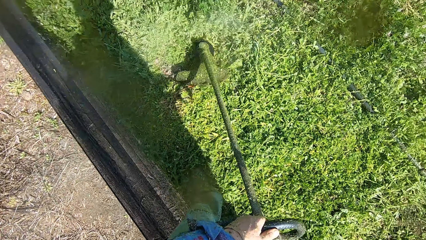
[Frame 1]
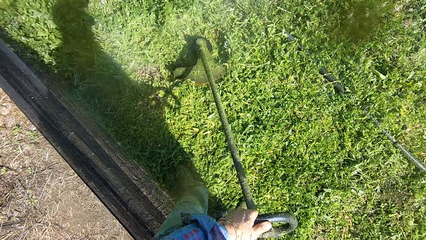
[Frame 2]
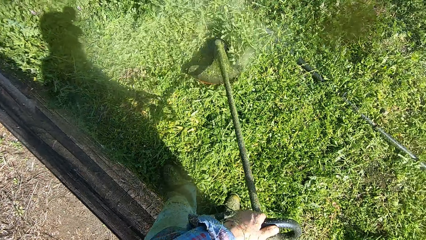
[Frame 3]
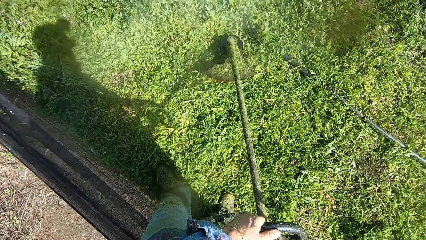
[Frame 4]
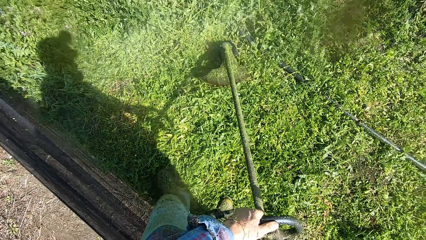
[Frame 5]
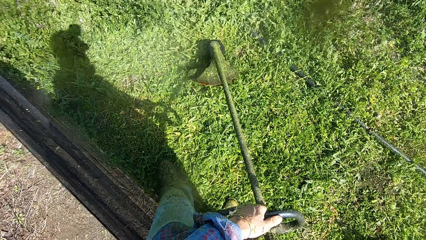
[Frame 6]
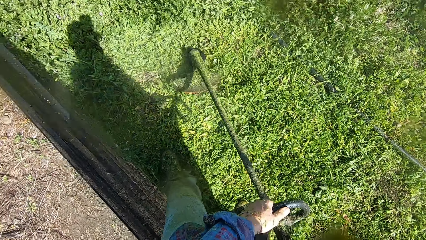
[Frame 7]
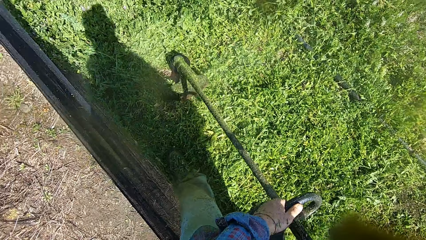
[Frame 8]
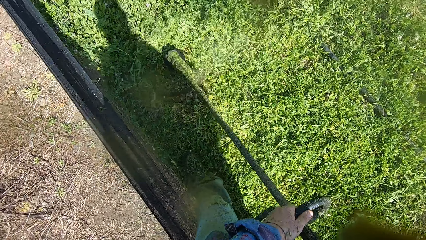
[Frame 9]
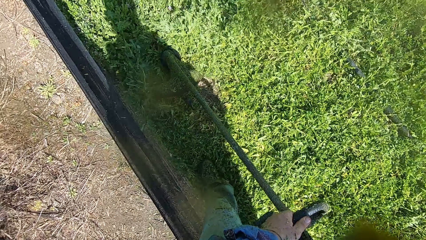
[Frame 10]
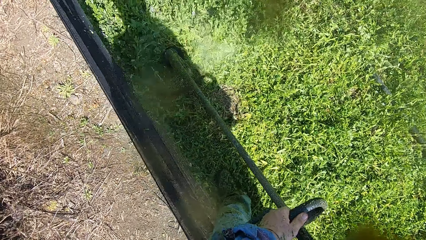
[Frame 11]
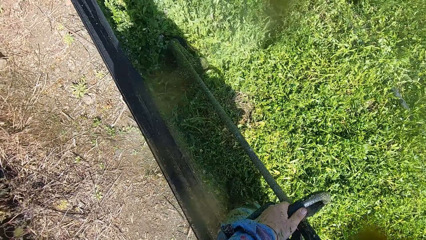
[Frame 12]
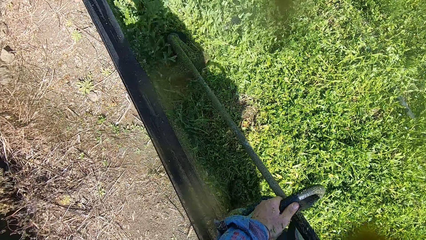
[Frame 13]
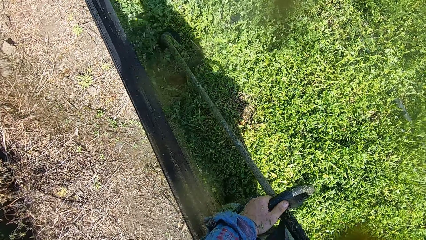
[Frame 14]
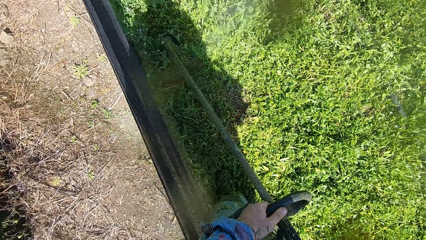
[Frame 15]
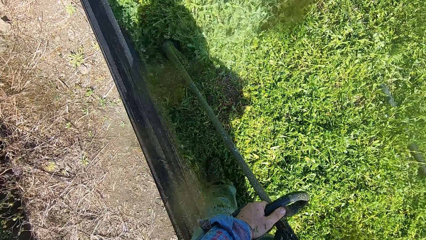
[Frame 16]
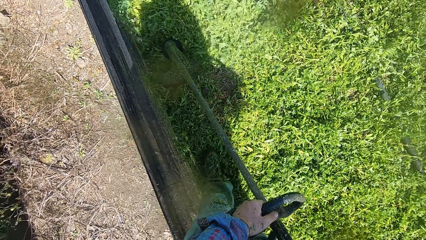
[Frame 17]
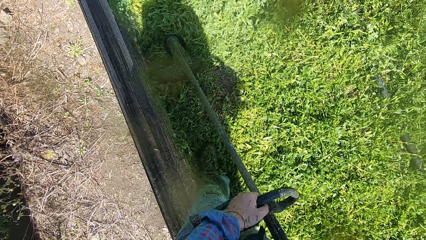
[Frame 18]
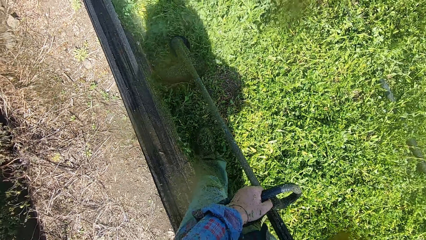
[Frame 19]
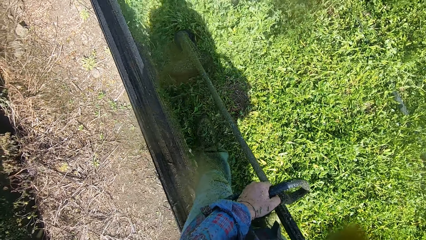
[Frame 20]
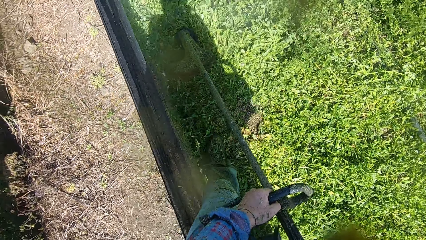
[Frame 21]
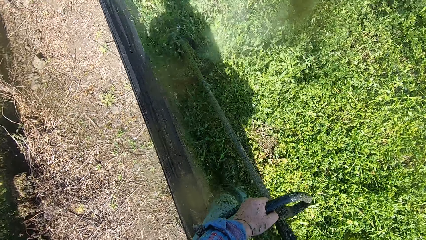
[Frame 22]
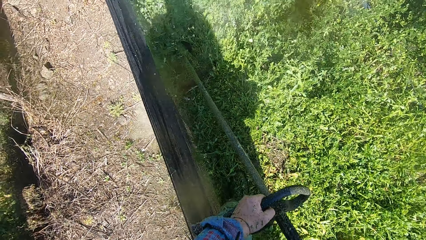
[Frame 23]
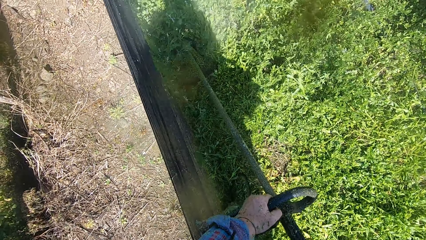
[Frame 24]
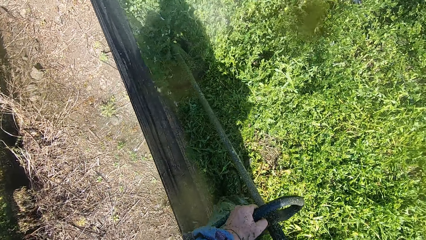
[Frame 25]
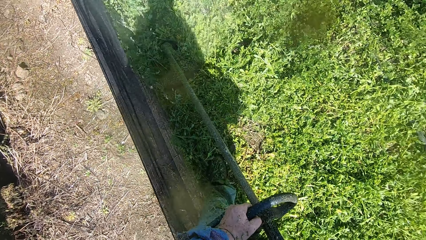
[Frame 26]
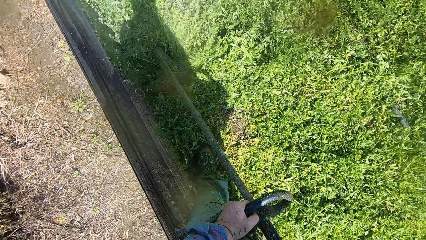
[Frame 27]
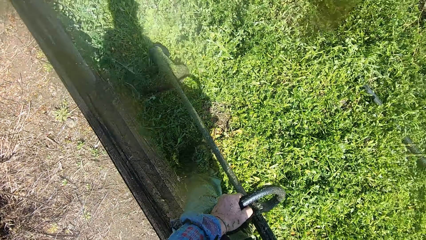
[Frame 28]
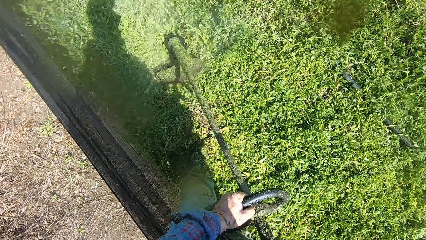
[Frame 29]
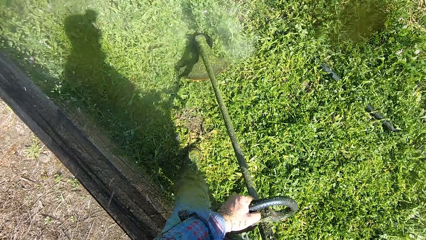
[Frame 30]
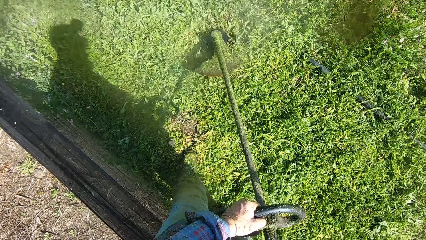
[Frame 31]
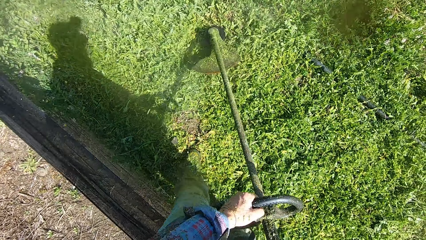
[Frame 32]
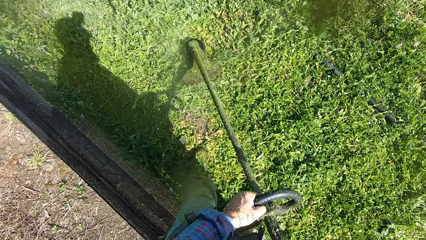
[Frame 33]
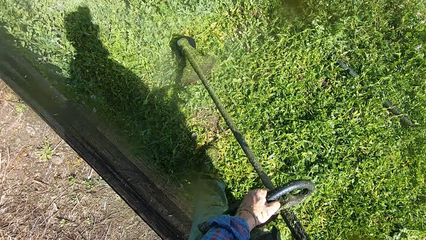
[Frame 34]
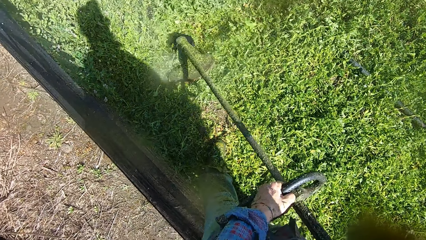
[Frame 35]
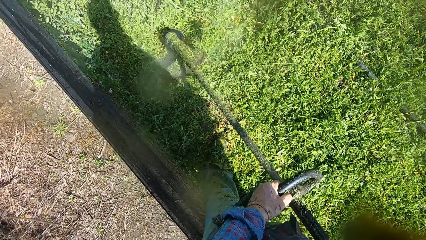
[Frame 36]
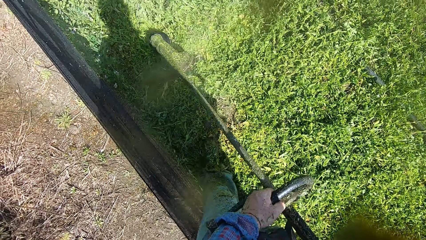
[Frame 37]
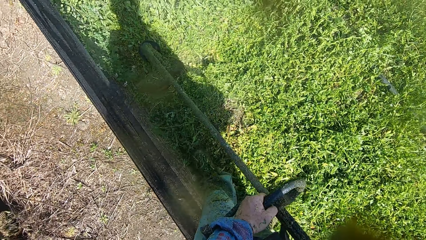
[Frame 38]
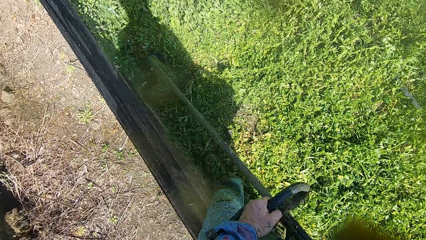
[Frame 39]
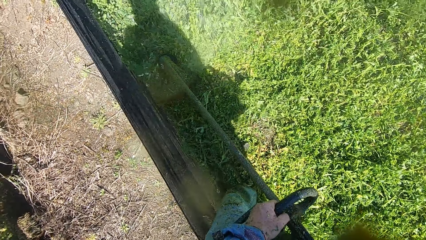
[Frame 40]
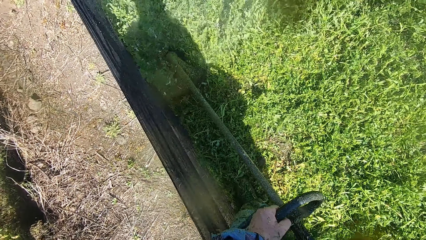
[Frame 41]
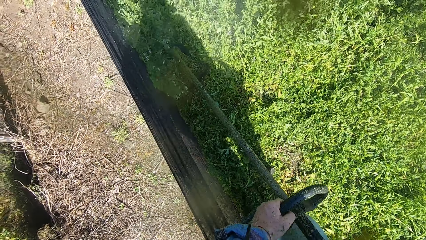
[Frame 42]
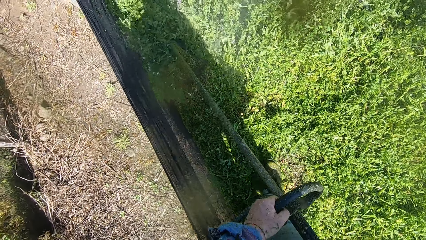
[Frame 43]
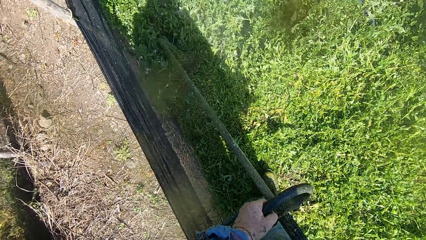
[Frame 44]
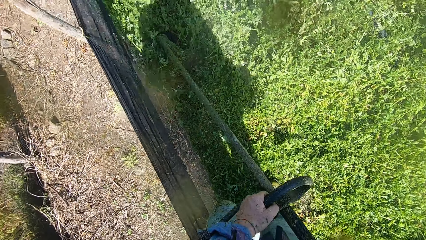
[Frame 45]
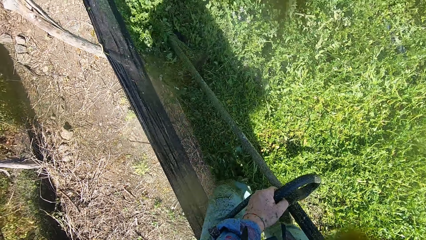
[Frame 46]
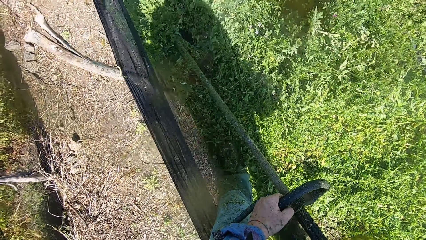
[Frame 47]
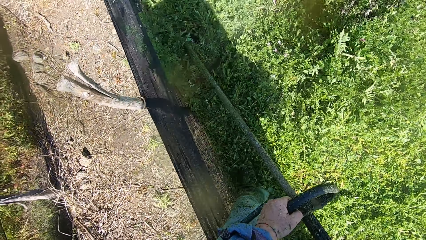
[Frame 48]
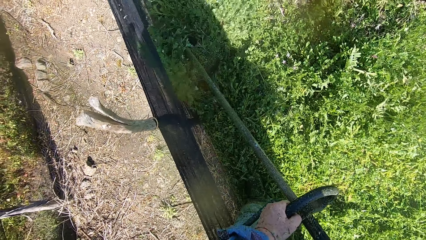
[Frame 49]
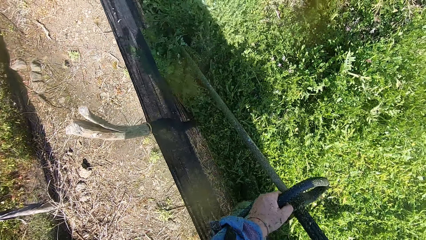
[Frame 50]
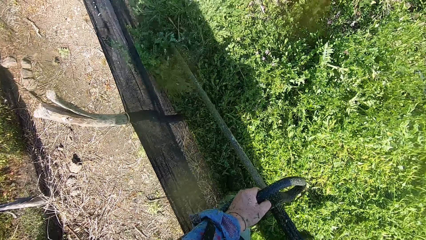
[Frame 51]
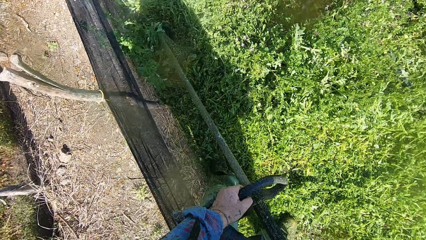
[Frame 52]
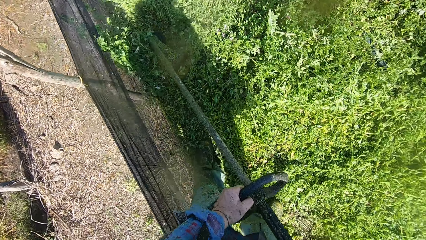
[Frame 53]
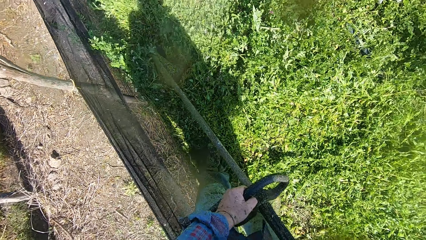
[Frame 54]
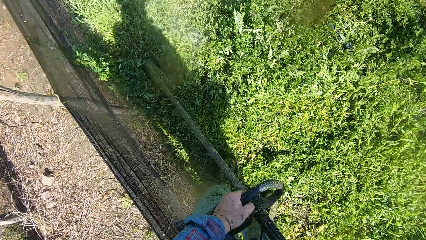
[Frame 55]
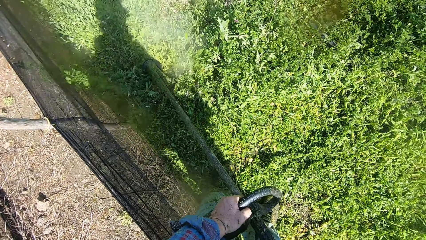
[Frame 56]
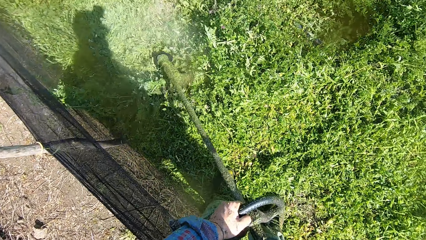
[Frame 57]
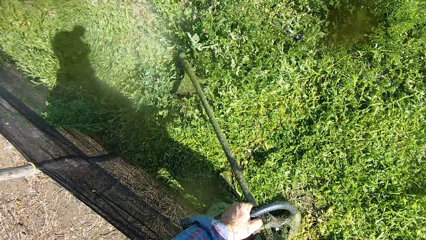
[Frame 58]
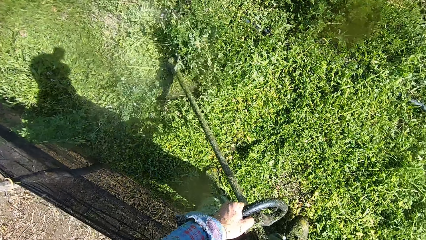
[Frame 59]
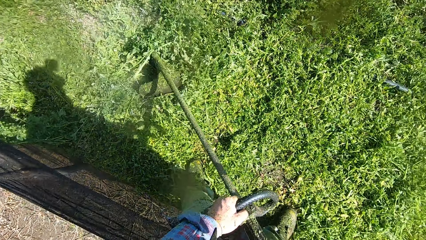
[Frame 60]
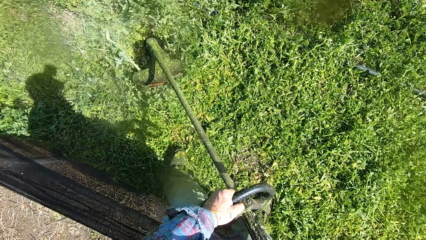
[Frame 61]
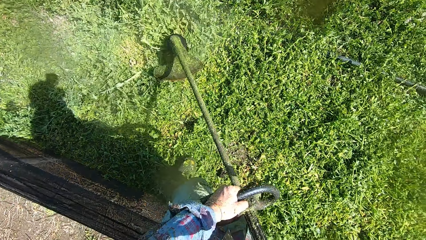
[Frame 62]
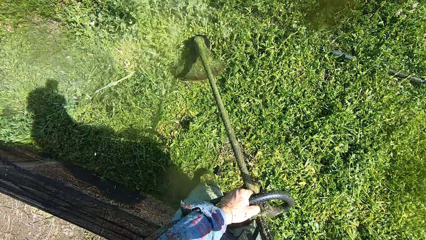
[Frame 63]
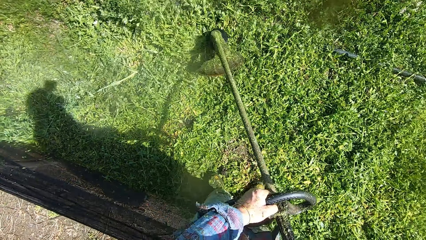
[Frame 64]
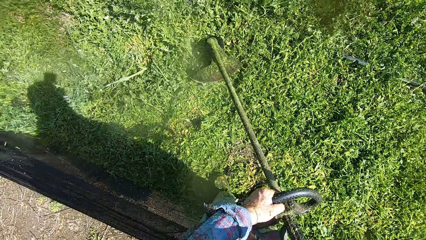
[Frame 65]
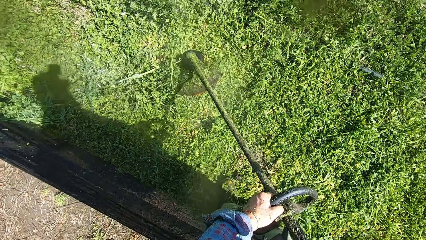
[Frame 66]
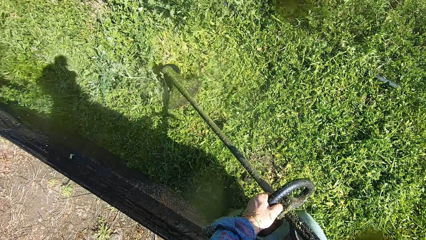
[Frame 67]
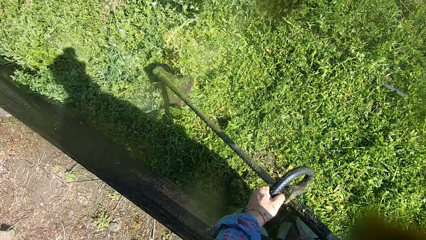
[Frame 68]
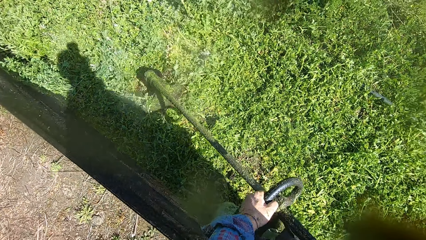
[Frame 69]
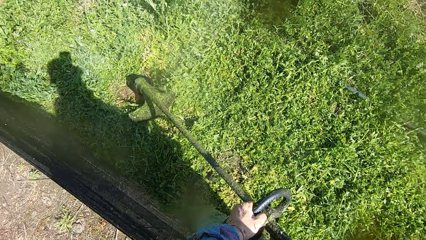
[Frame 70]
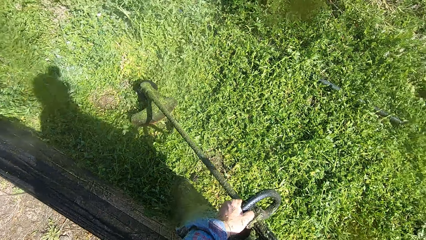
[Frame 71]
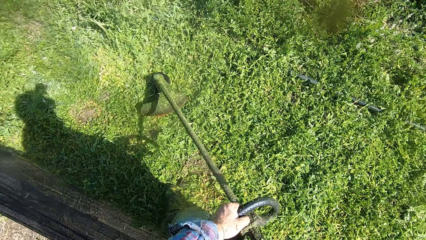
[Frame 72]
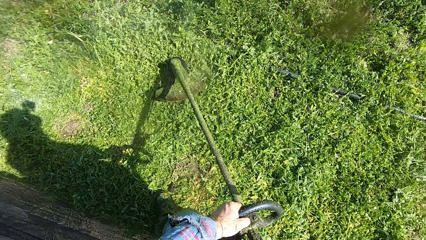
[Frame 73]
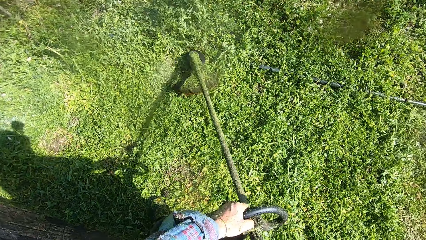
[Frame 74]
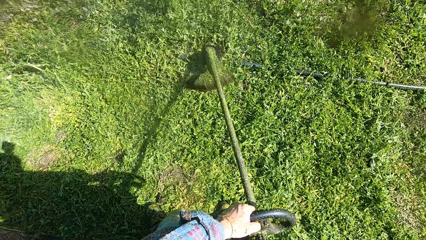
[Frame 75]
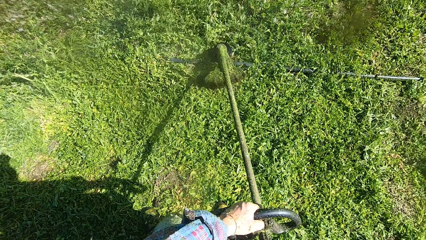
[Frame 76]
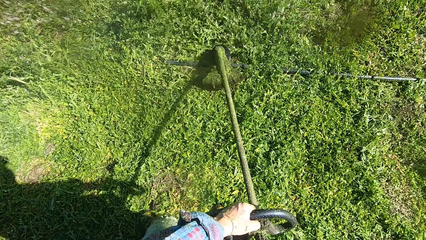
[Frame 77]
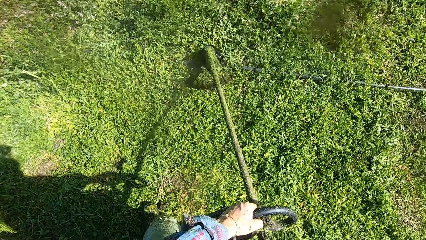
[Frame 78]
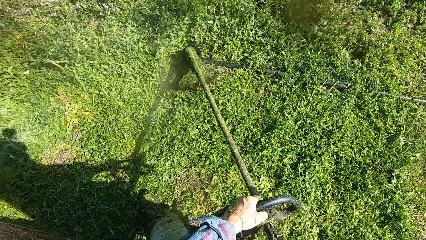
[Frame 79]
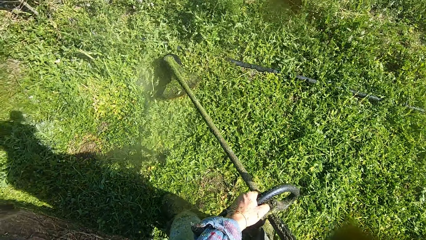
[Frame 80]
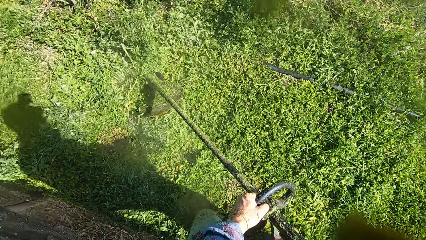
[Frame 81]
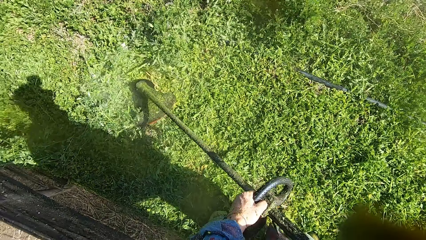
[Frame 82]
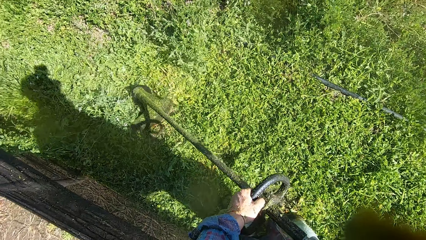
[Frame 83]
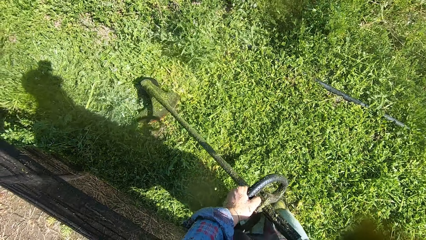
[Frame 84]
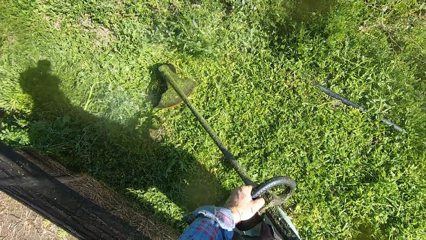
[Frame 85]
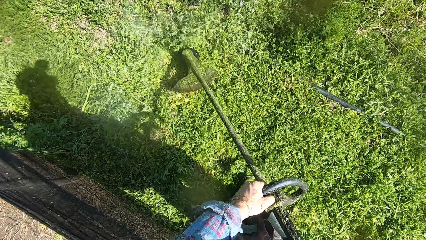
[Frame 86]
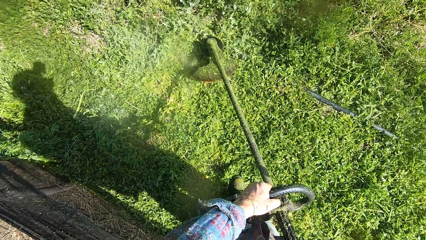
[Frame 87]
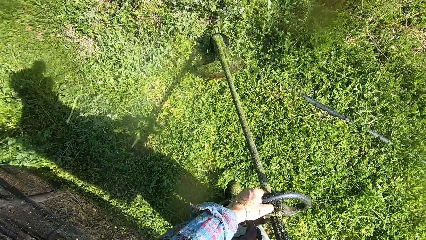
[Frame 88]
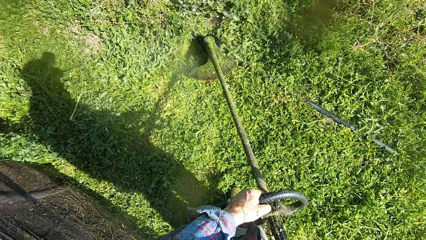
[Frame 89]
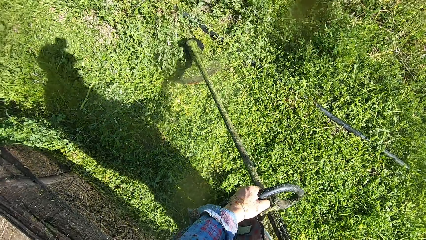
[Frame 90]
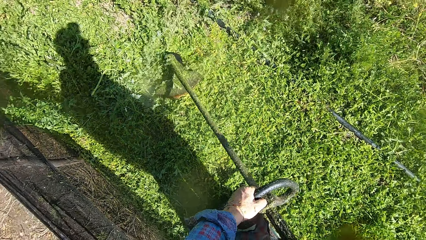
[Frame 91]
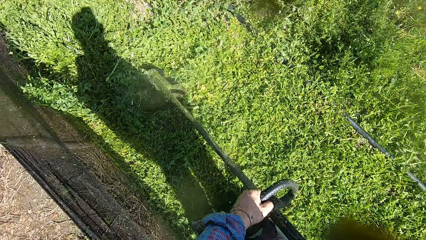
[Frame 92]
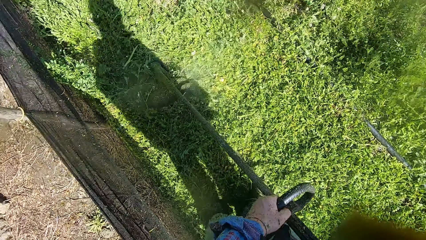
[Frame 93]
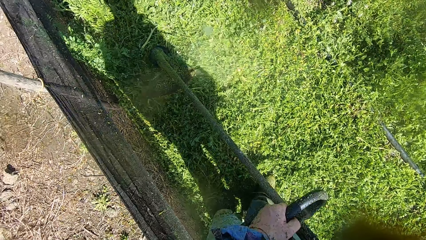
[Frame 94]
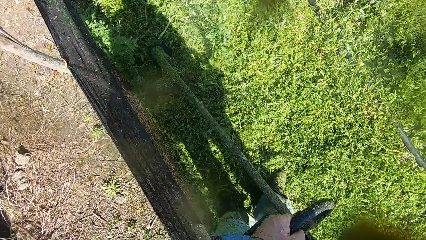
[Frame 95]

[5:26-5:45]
The camera wearer walks on the grass. They cut grass with a brush cutter. They walk on the grass. They cut grass with the brush cutter.
